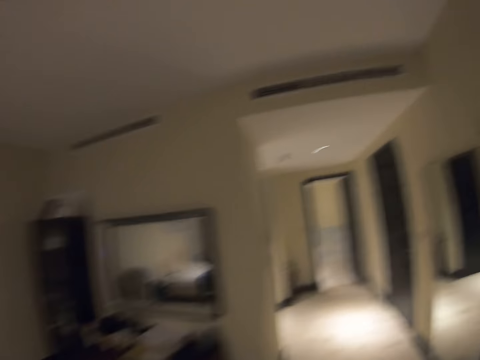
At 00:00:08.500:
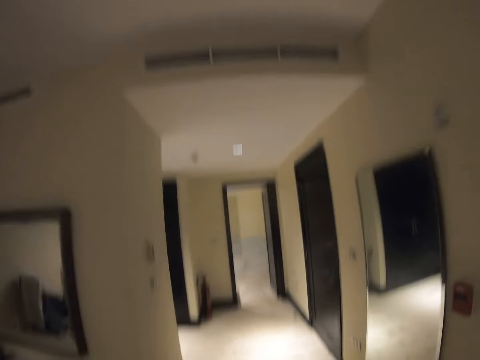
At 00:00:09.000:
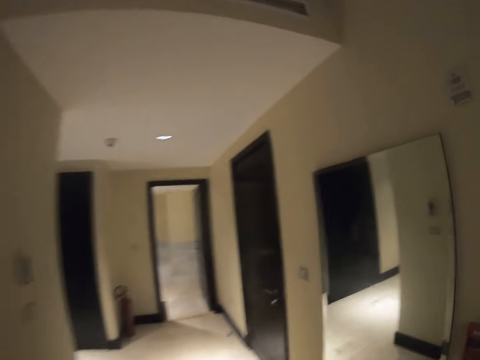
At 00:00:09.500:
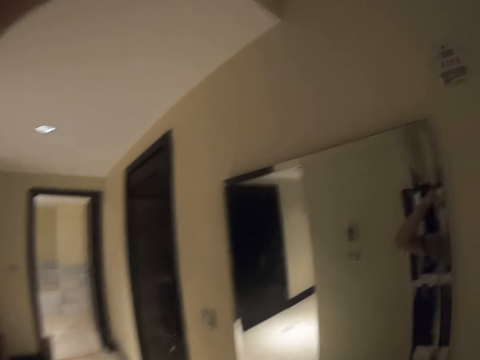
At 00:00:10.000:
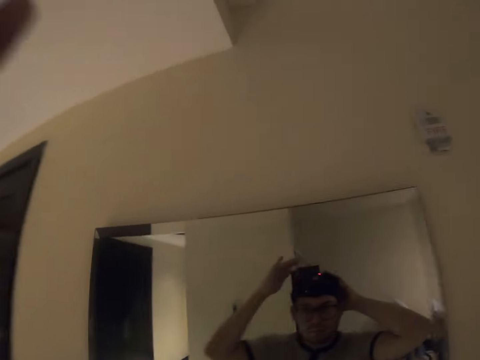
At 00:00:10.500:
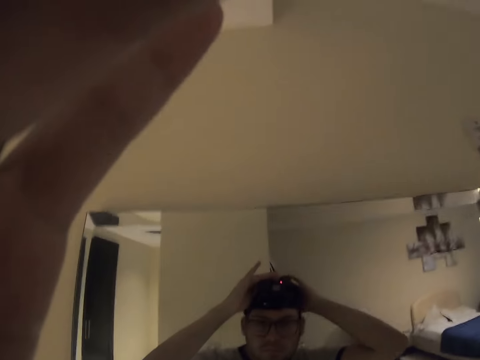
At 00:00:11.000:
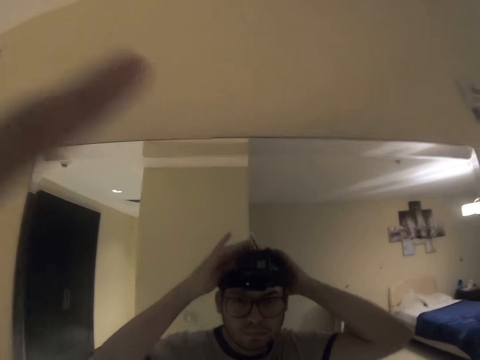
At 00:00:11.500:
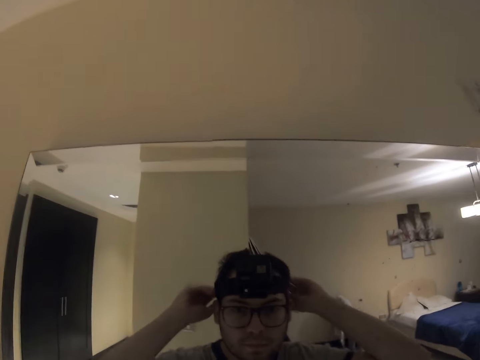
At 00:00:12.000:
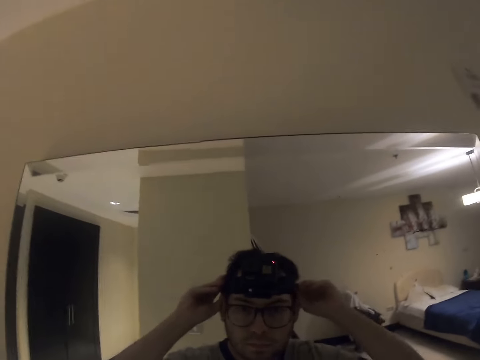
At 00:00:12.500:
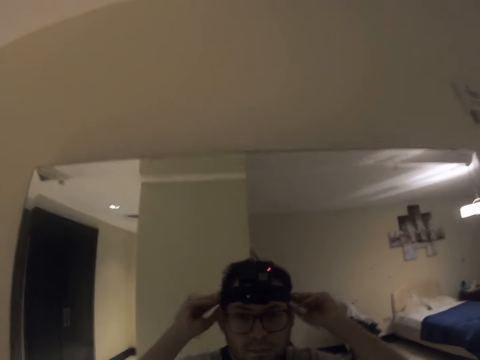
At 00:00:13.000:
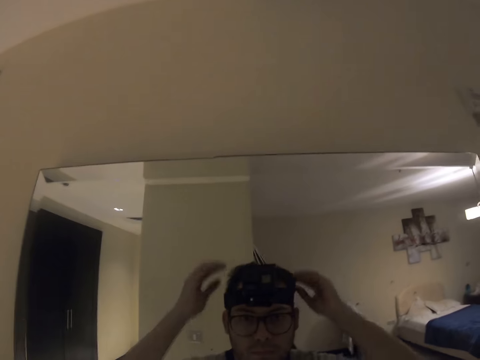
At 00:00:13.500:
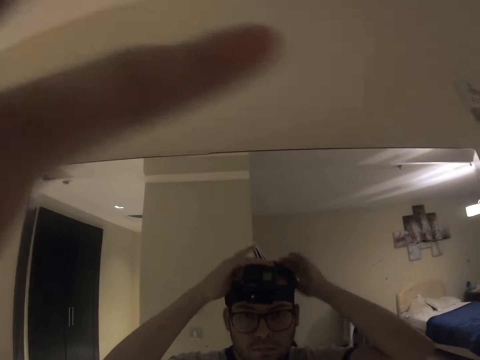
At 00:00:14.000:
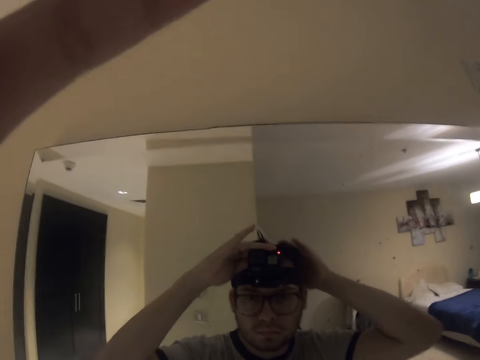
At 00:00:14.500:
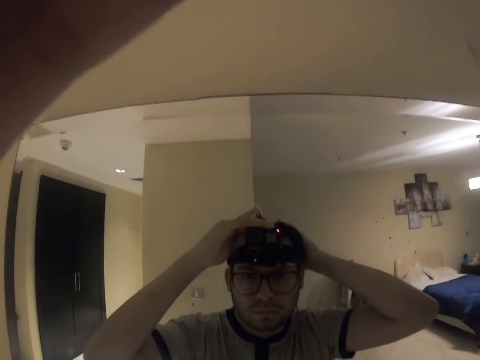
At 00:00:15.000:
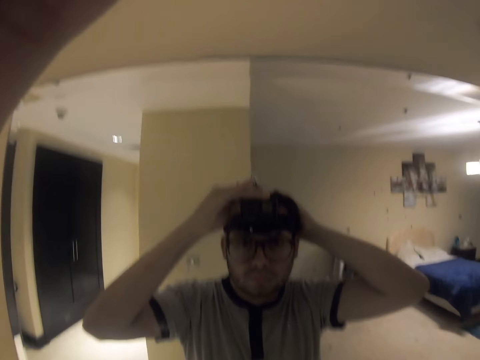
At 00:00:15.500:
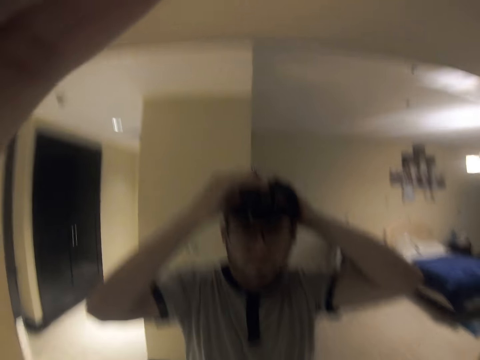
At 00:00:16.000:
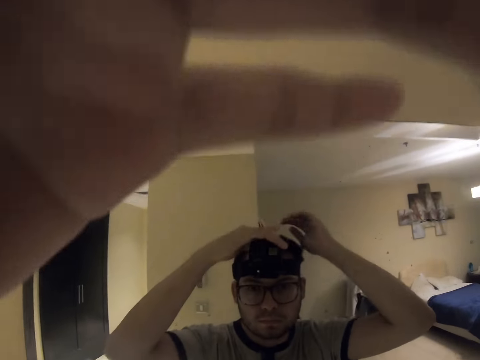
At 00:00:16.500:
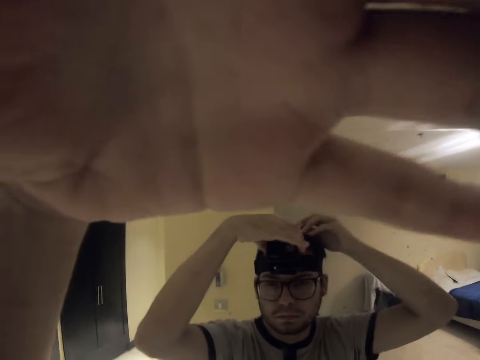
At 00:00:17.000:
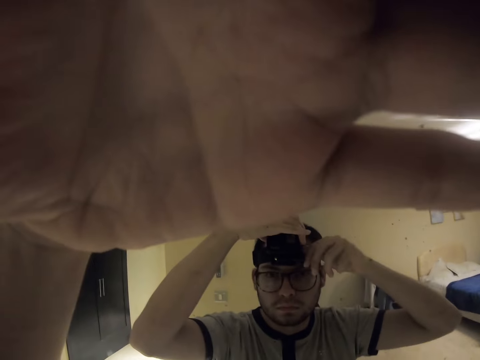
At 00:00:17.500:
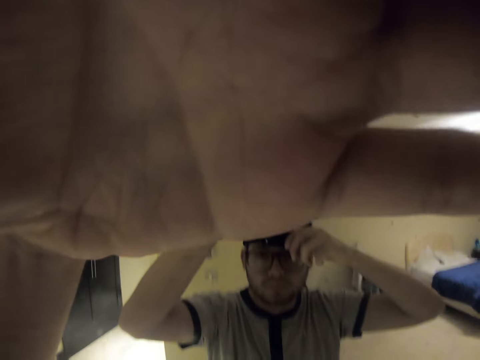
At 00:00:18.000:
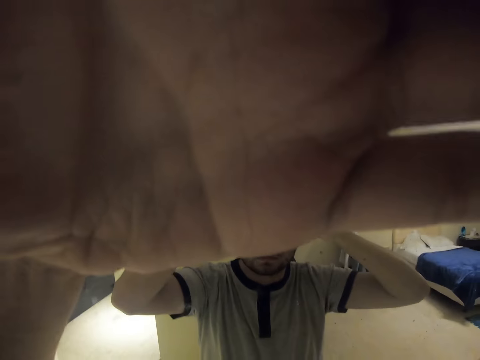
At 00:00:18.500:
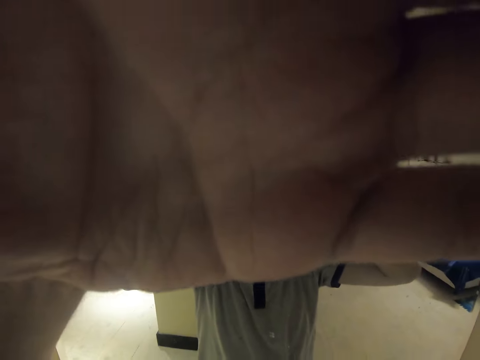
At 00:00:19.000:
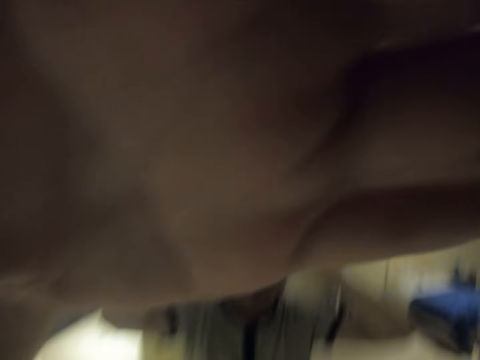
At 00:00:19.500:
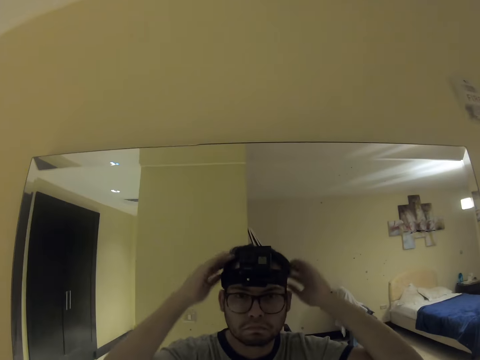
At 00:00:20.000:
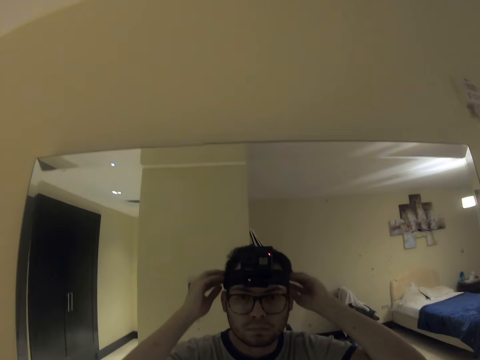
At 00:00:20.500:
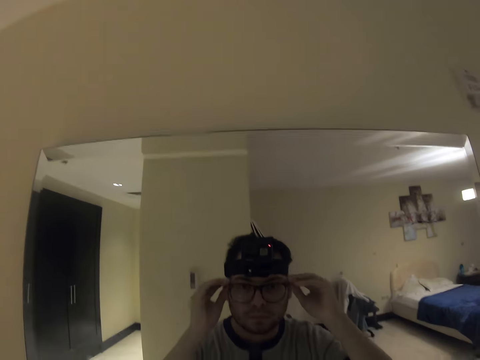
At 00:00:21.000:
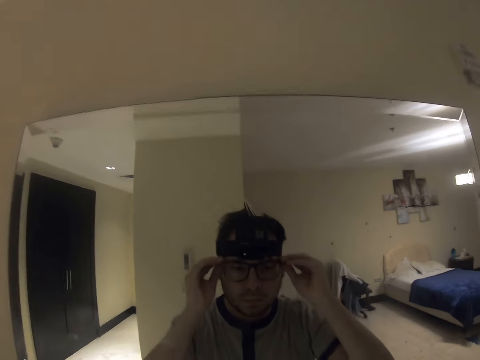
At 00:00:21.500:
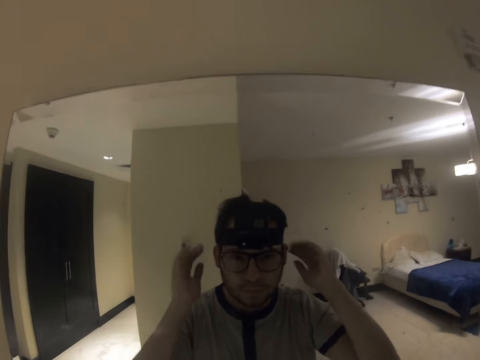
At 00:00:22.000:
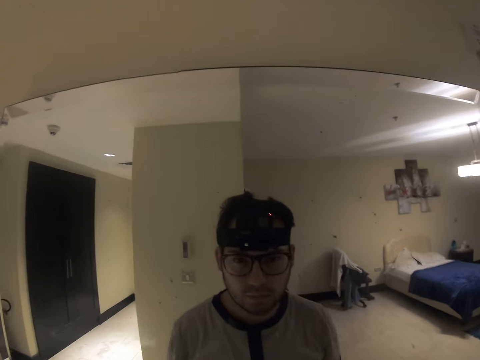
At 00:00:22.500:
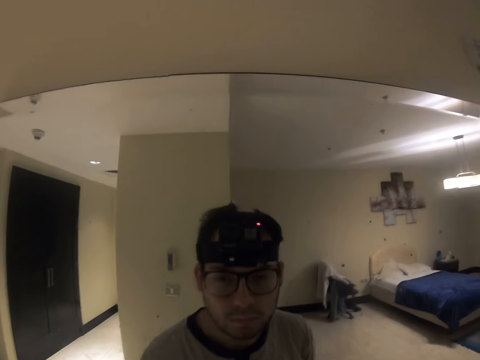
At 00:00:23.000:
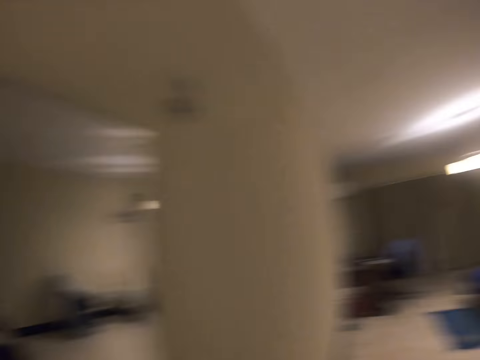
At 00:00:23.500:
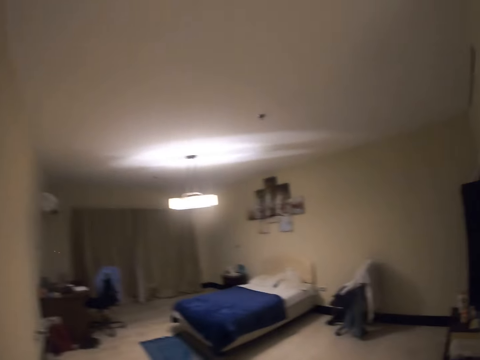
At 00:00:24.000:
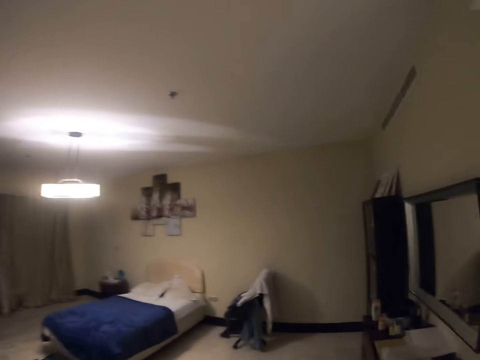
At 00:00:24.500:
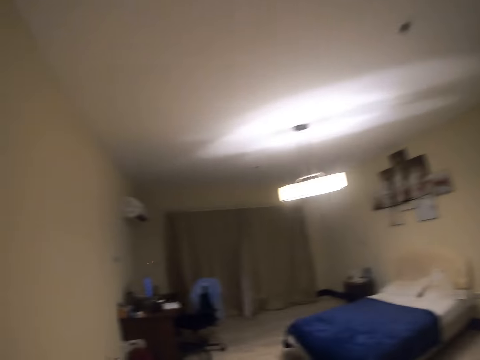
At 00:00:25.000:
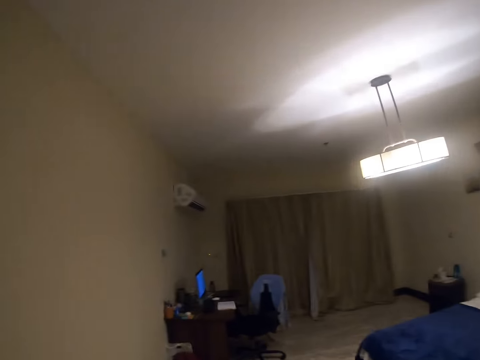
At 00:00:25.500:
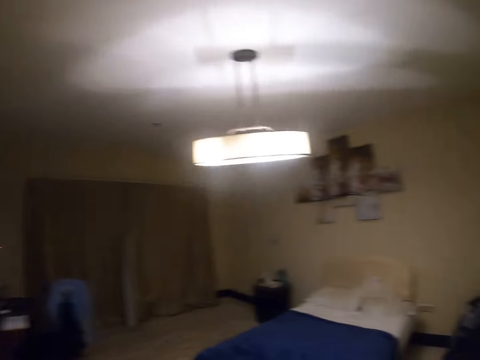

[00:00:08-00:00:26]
The camera wearer adjusts the camera. He looks at himself on the mirror. He walks back to the desk. He walks to a corner.

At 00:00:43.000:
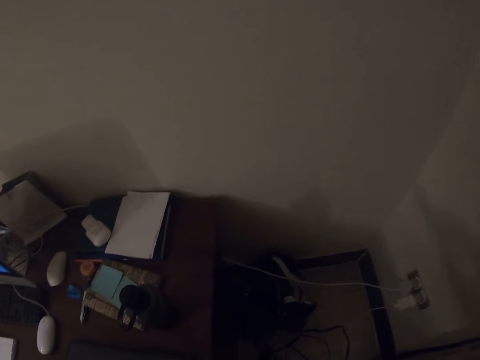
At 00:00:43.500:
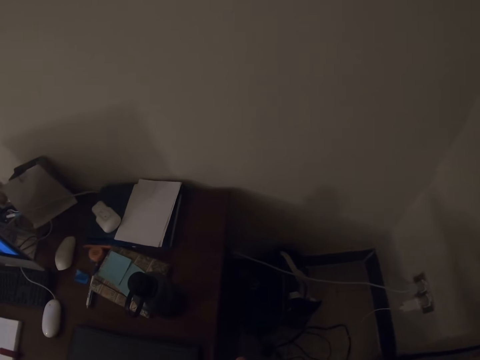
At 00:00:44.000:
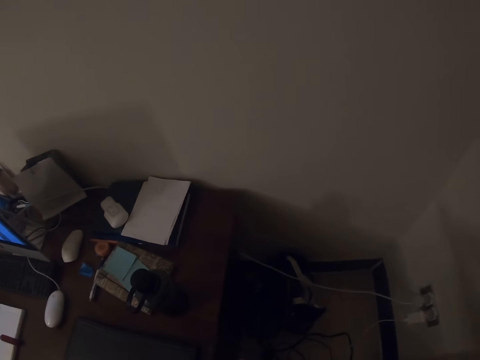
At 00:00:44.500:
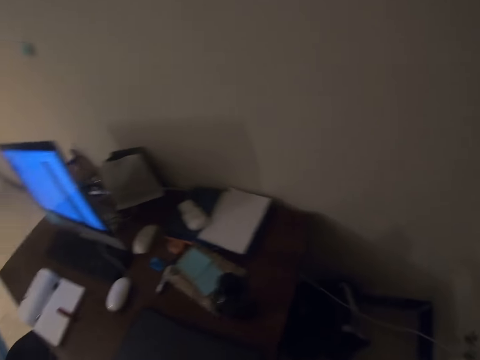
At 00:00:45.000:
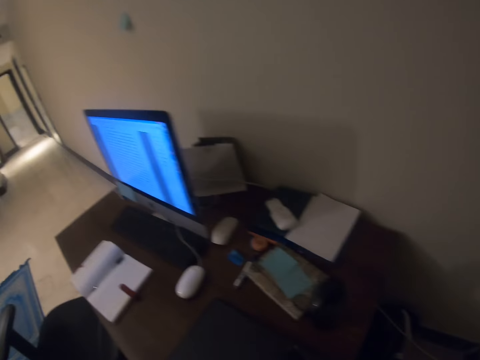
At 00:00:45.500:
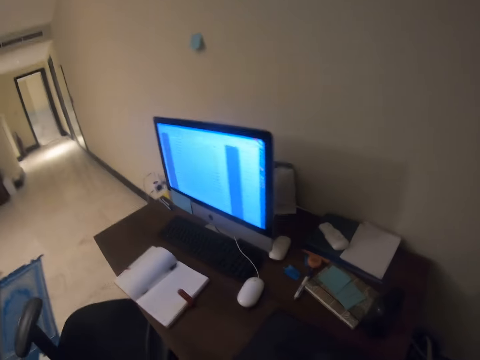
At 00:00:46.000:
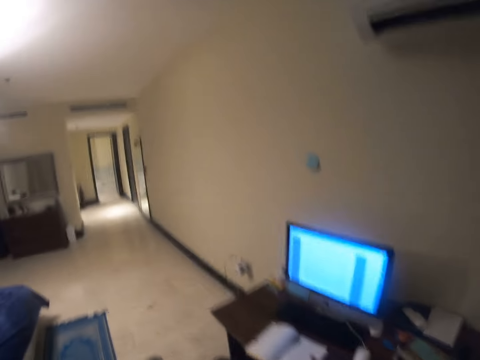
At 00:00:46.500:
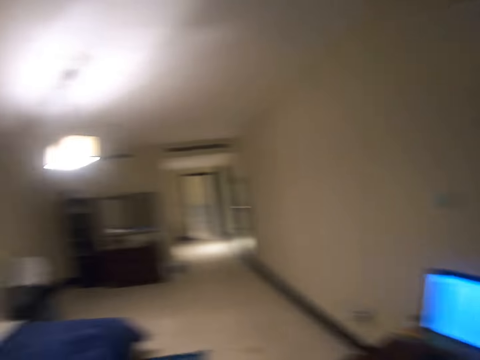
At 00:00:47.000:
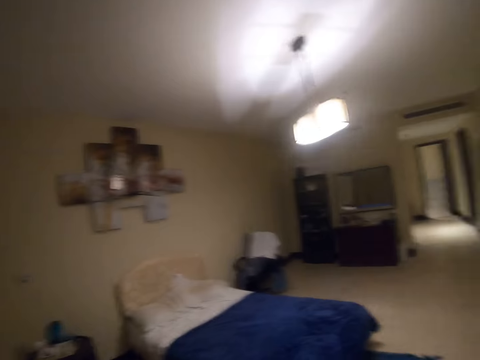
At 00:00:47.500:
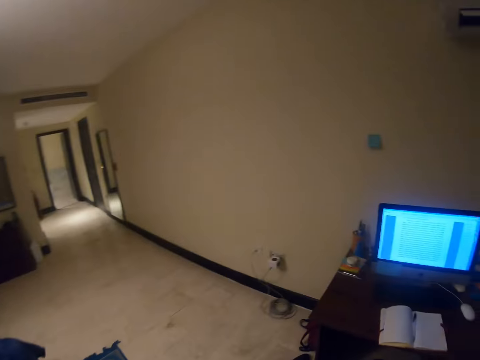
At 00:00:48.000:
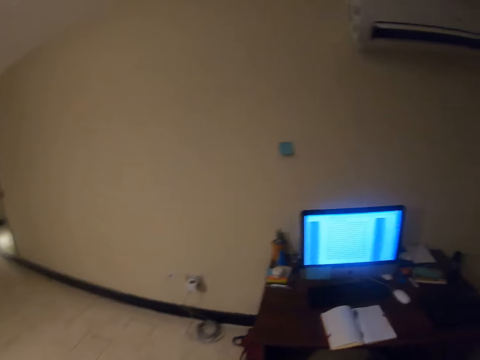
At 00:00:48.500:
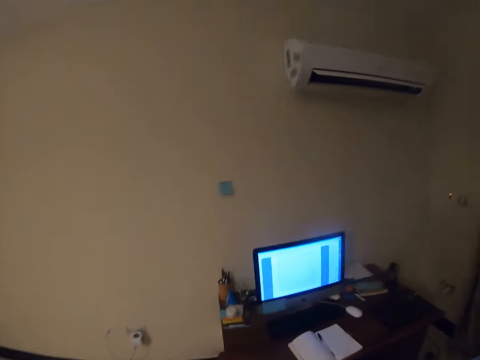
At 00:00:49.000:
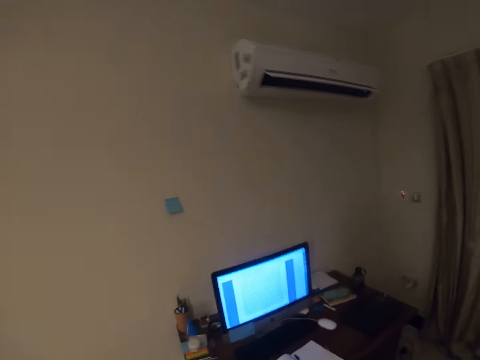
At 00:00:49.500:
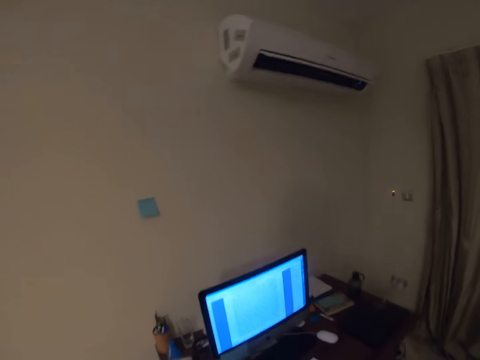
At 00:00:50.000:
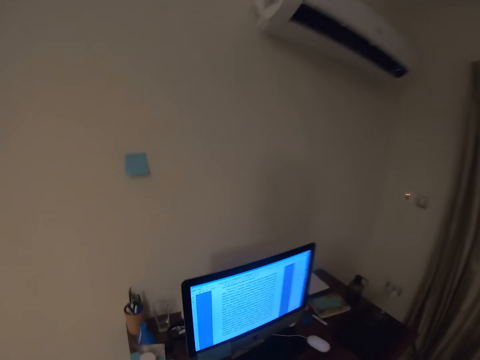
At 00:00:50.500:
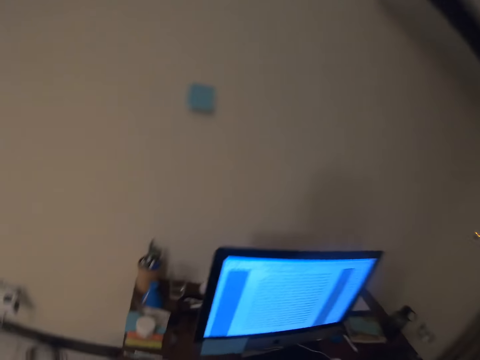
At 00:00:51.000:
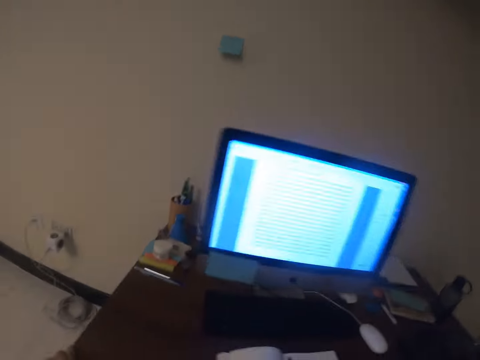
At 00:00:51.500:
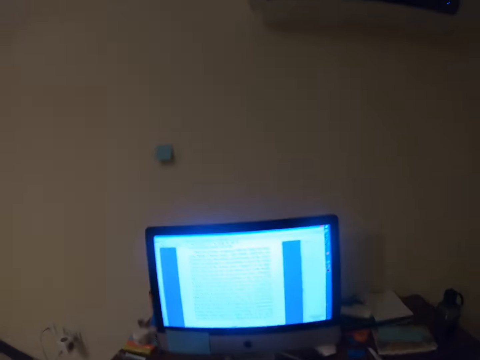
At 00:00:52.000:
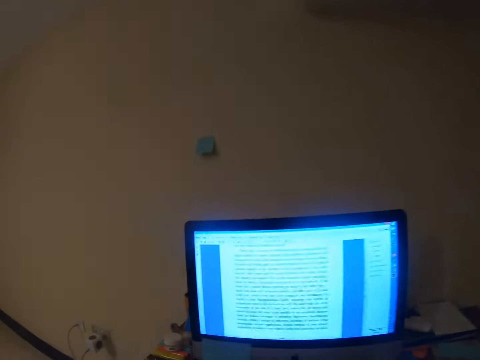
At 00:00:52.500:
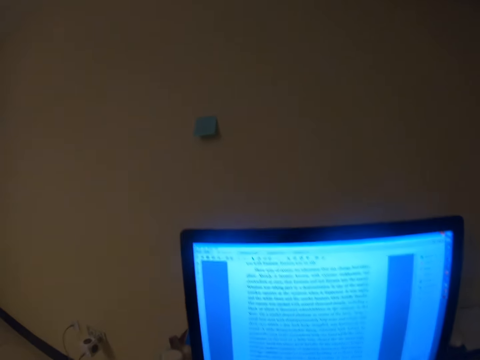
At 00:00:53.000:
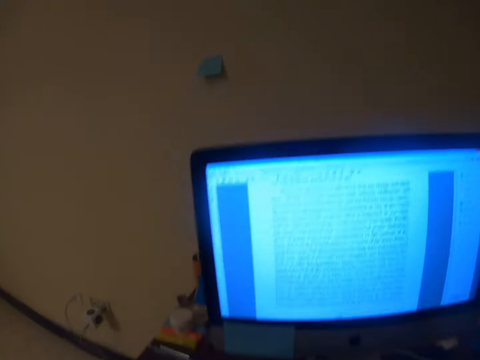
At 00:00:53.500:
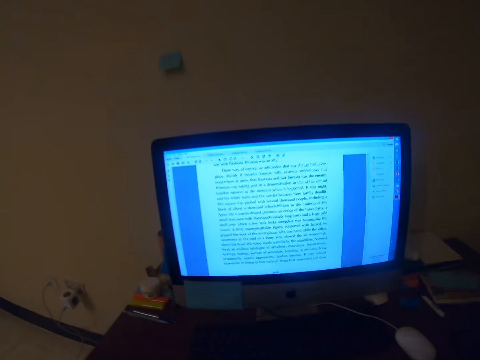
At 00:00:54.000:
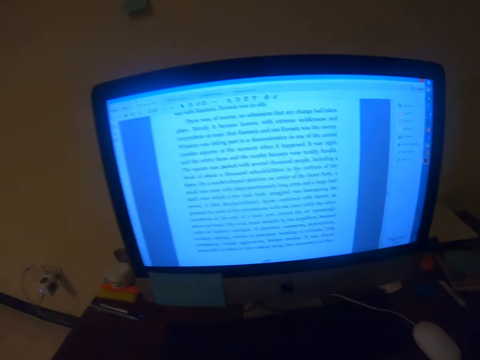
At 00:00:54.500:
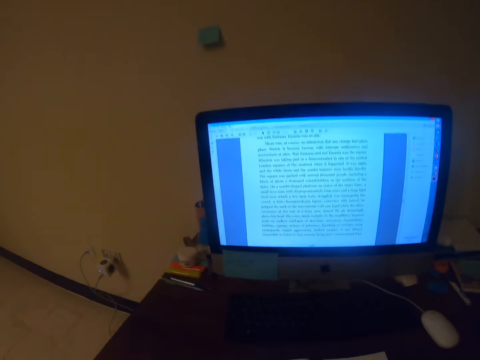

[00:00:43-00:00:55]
The camera wearer puts the cell phone on the desk. They look around and walk a little bit. They sit in front of the computer and move closer to the desk.
